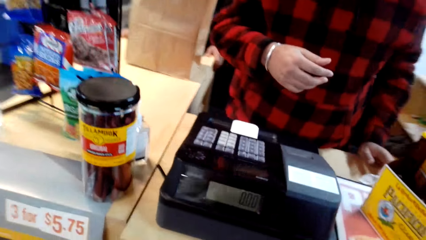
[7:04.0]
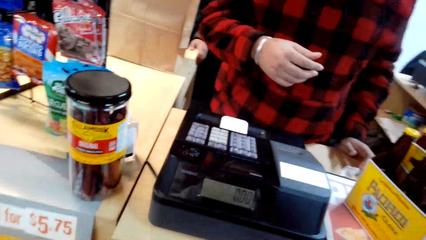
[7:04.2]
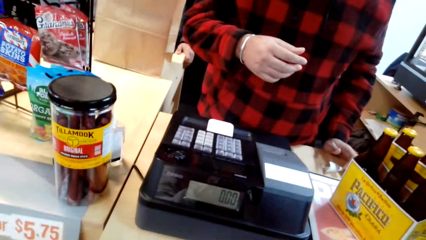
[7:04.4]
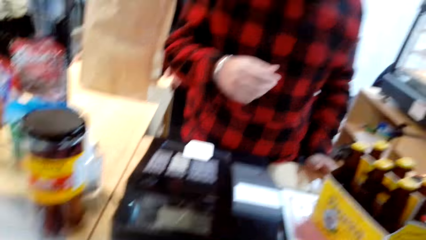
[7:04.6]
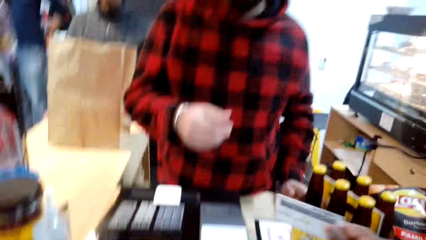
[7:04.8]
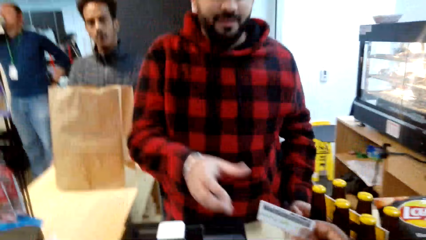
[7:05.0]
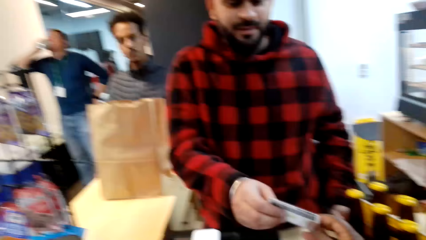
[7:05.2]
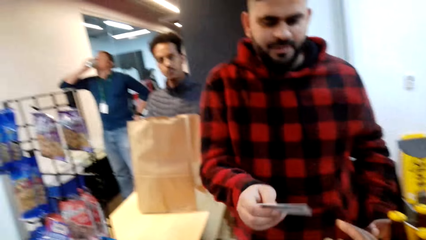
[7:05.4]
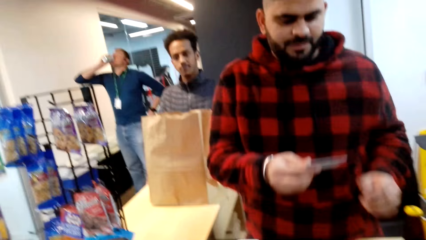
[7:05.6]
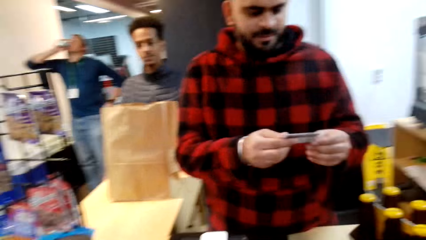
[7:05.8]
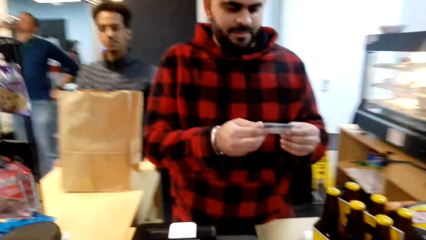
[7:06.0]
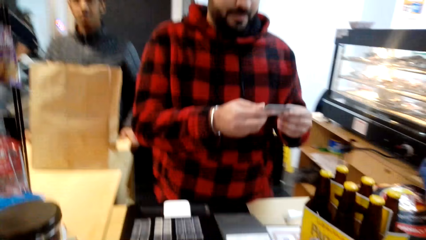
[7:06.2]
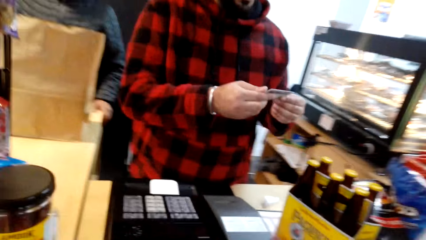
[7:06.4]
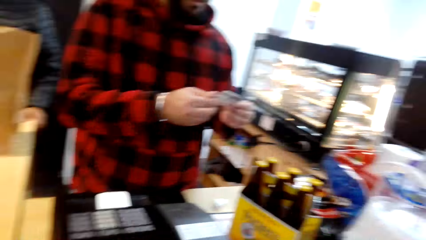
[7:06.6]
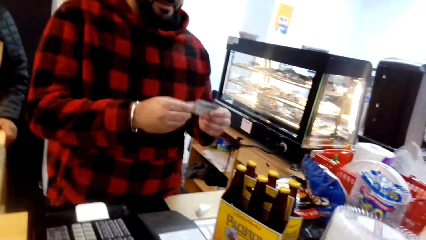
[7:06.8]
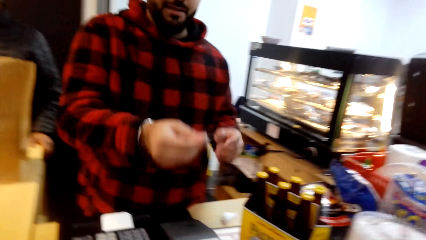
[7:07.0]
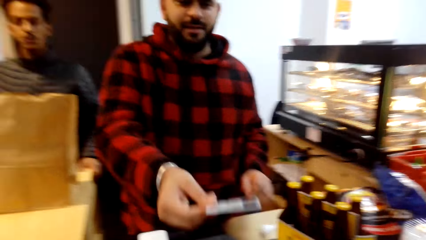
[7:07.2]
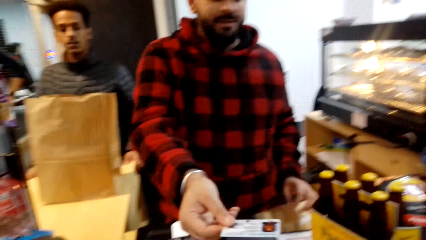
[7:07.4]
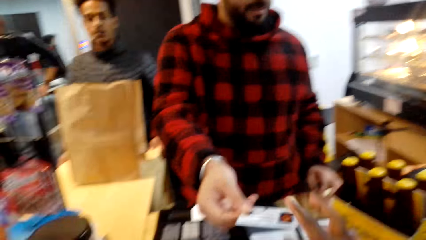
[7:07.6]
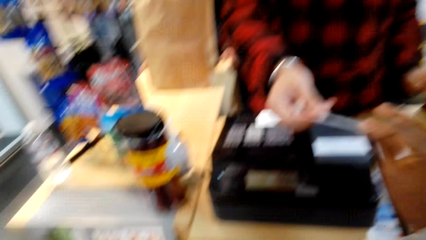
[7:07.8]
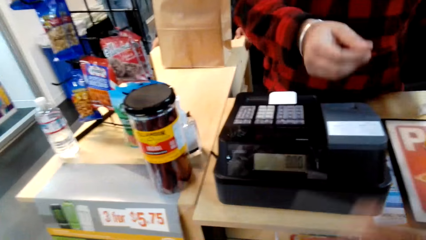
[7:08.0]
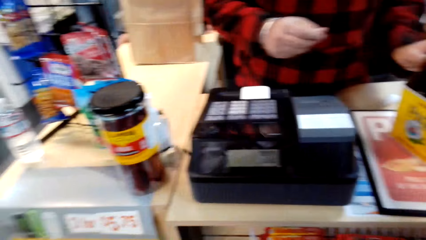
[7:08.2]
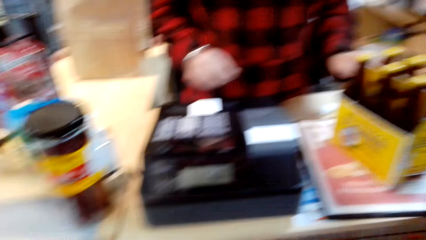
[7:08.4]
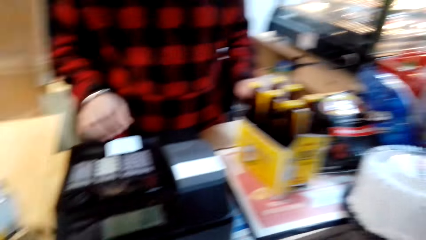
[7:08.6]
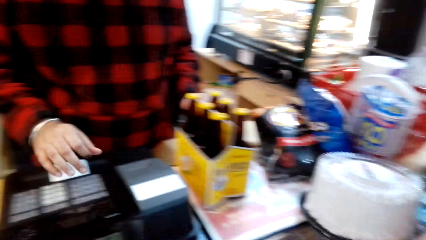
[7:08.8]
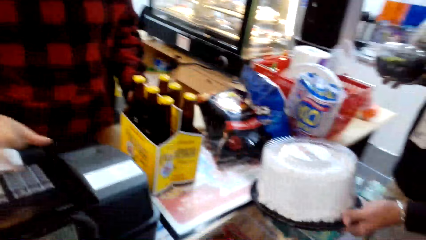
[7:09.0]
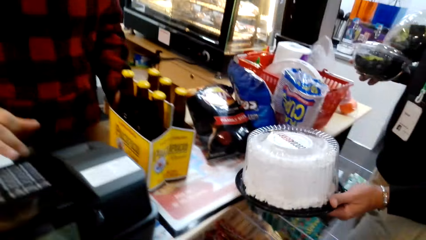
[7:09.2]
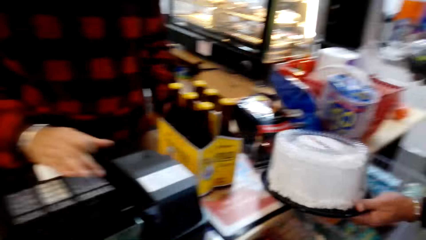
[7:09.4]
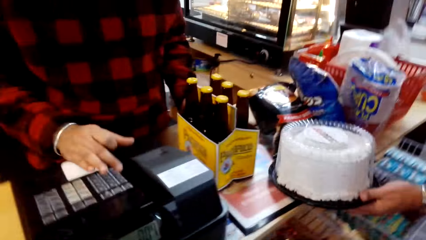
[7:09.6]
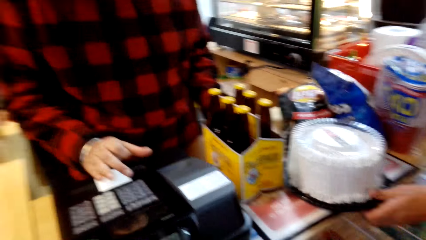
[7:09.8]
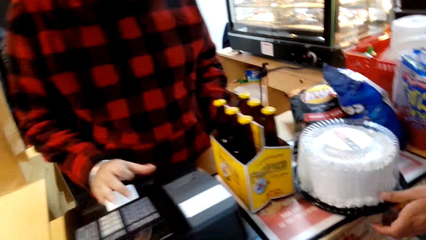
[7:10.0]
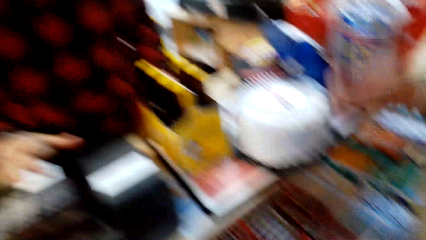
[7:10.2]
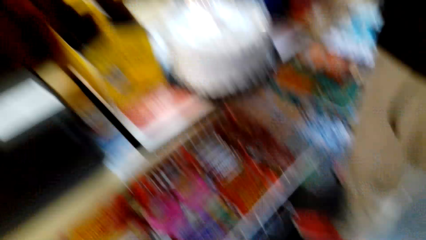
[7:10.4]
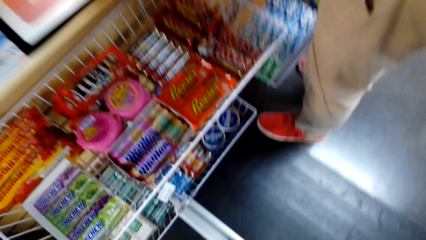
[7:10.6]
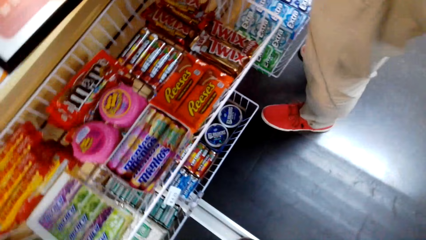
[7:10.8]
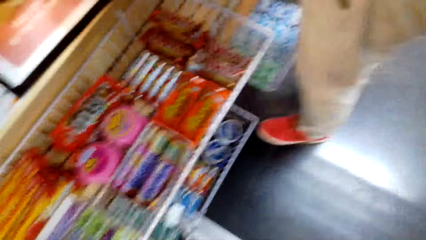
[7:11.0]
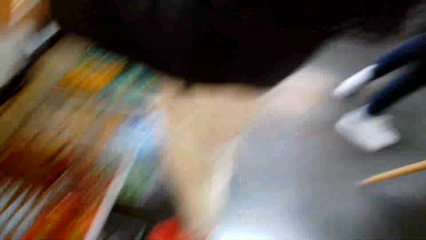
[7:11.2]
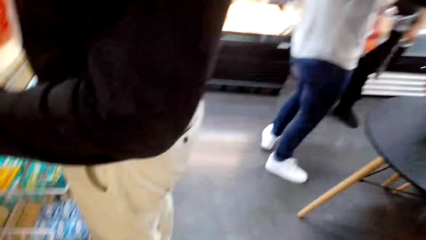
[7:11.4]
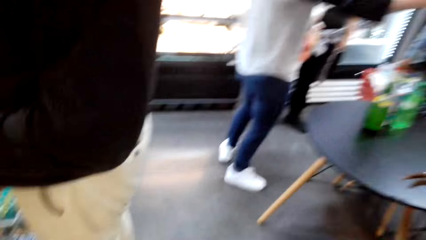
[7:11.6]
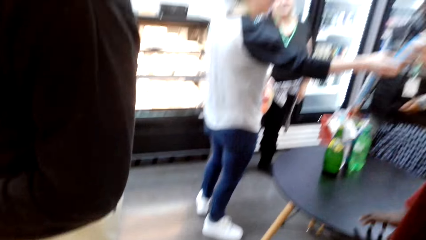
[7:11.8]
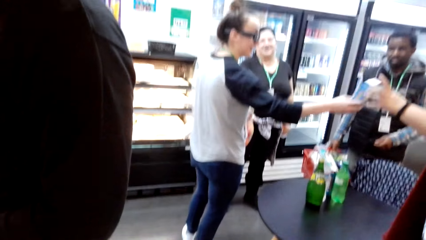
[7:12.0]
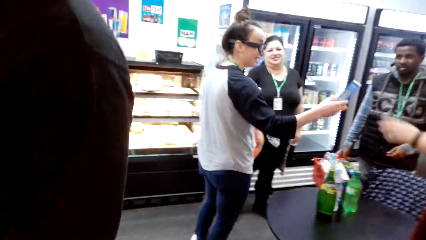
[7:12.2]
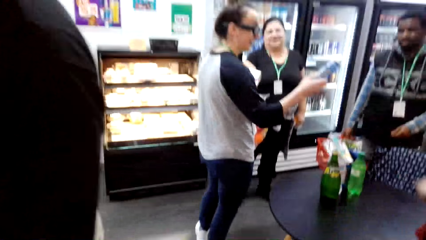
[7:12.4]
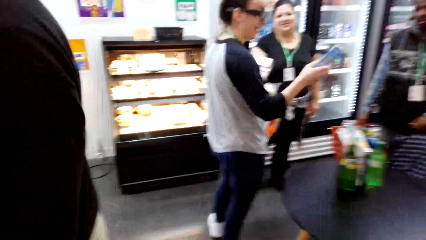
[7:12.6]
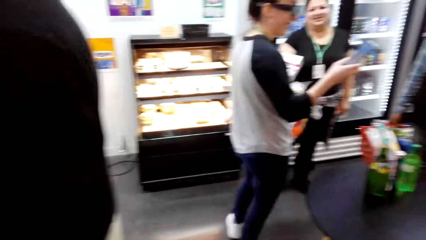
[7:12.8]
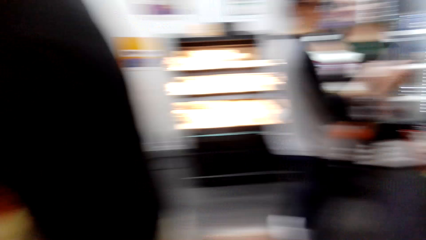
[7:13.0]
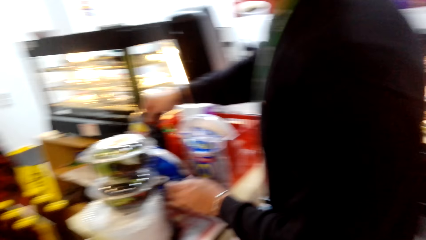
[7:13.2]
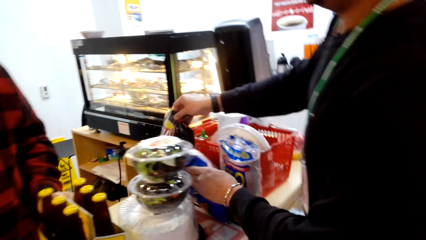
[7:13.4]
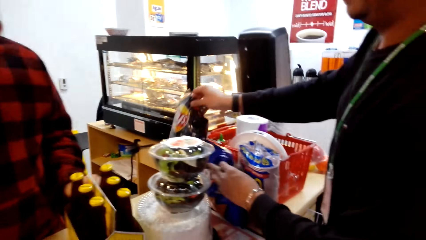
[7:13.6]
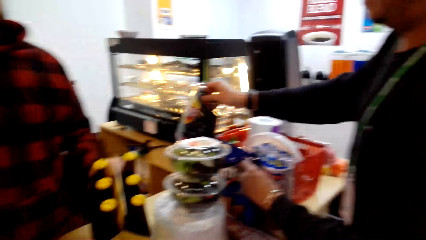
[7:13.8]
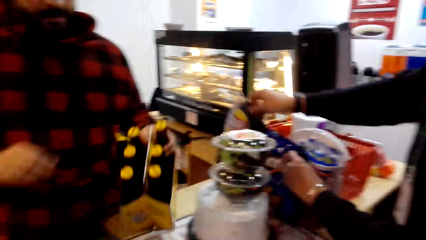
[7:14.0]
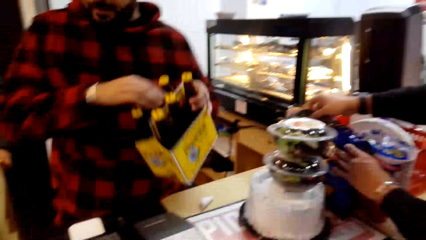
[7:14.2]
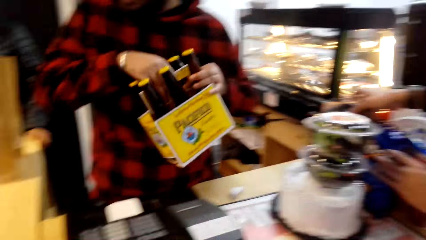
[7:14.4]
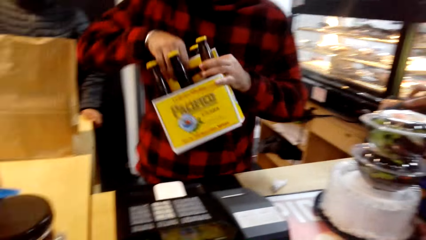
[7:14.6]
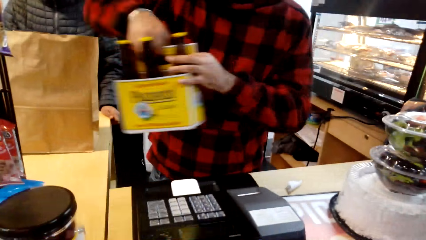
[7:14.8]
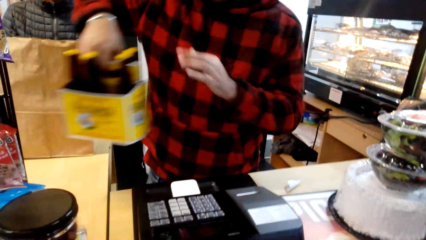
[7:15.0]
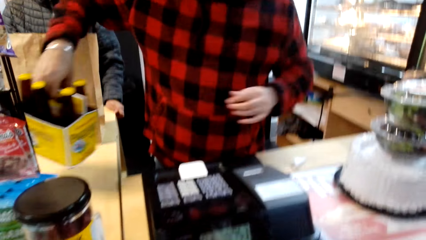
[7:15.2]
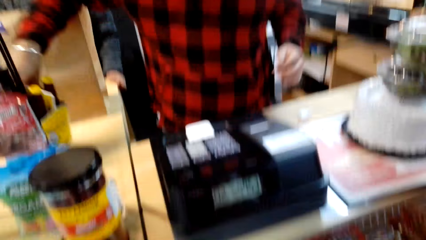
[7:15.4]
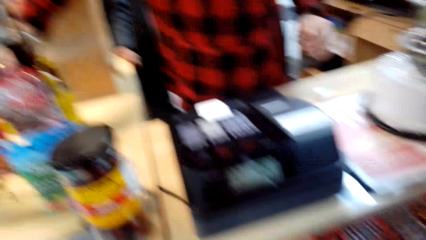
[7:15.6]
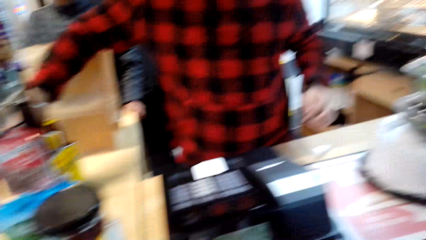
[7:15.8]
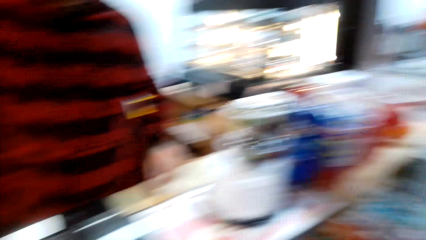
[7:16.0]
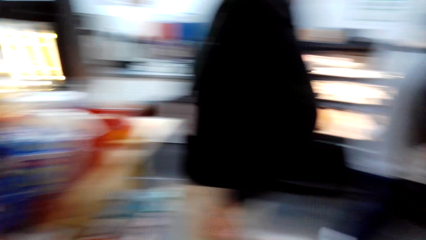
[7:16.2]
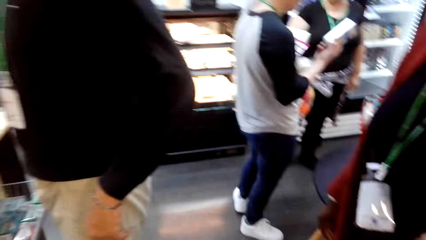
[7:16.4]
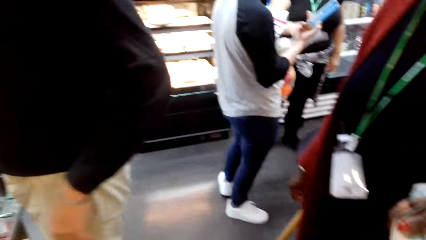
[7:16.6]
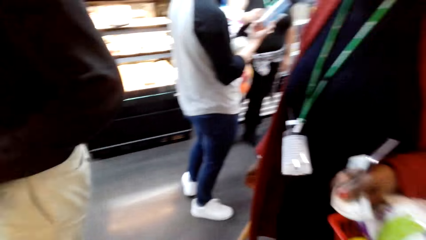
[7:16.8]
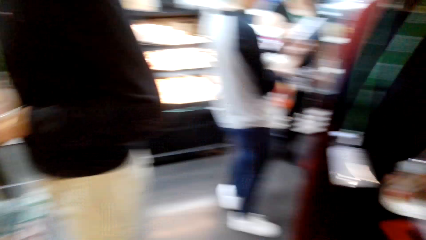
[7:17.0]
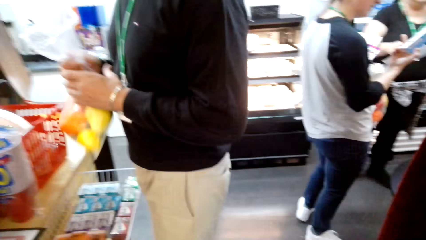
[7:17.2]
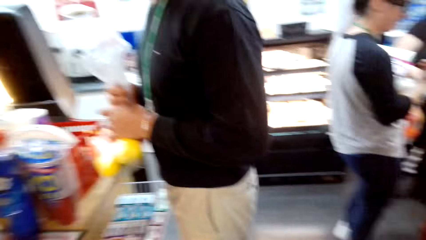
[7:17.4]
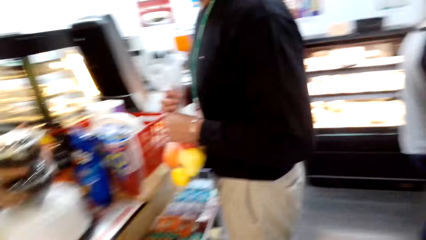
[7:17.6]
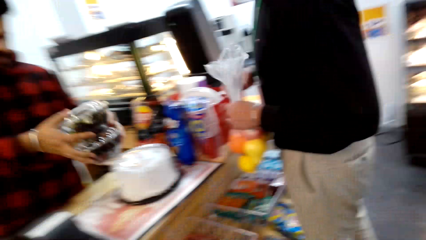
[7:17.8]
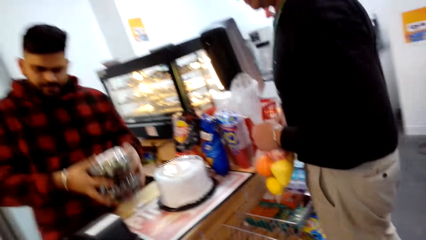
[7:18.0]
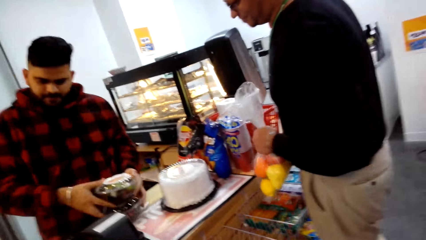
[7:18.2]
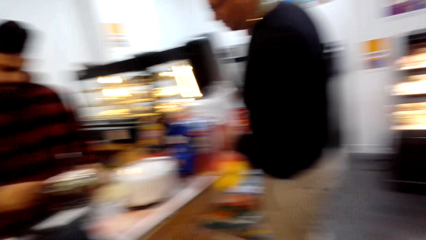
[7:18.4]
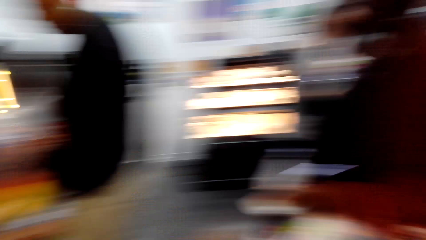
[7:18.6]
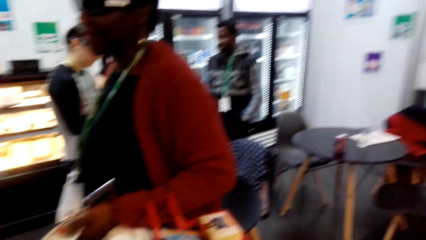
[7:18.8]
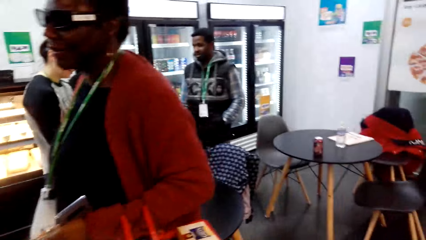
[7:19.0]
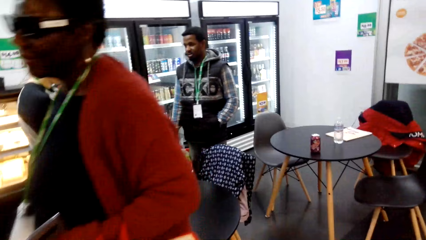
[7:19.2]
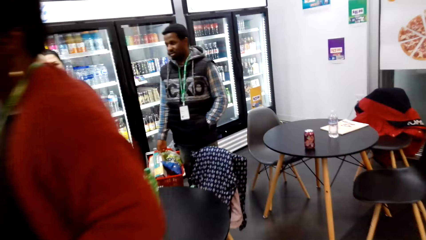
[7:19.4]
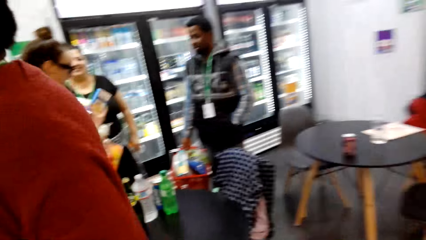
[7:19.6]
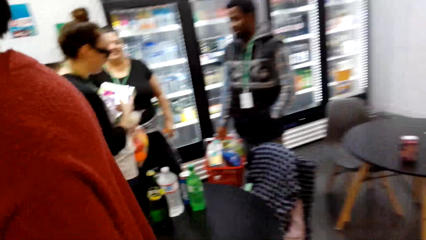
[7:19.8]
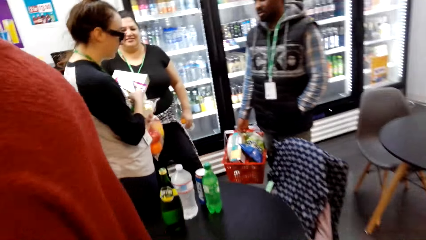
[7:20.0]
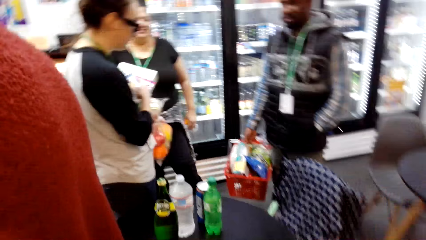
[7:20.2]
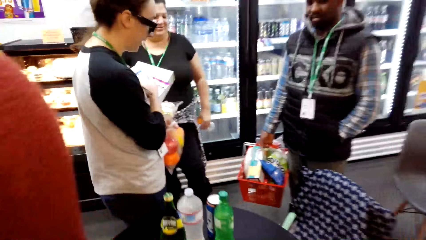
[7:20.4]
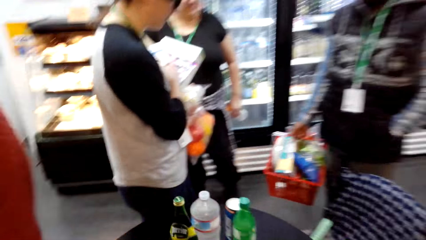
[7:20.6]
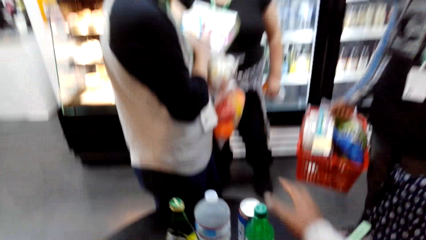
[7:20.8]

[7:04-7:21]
The camera wearer passes a visa card to the cashier. They look at the card. The cashier hands the card back to the camera wearer. The cashier presses buttons on the cash register. The camera wearer looks around. A man holds a bag of snacks. The cashier puts a carton of beers aside. The camera wearer looks around. The cashier holds salads. The man holds nylon paper with fruits. The camera wearer walks to the table.
